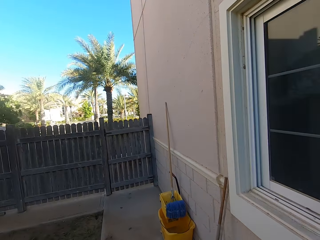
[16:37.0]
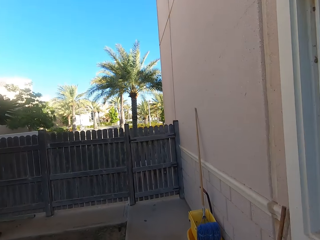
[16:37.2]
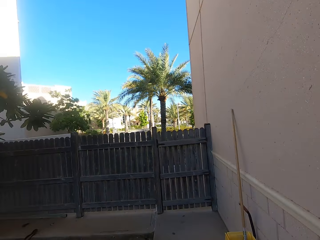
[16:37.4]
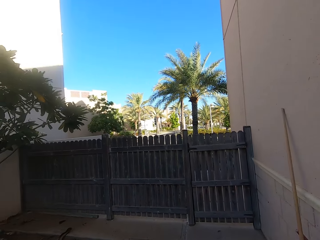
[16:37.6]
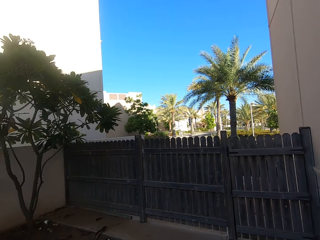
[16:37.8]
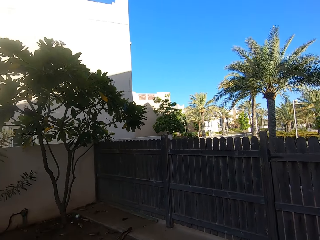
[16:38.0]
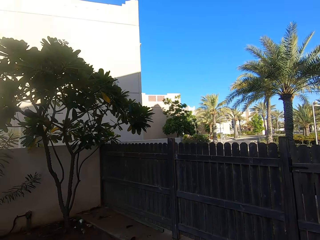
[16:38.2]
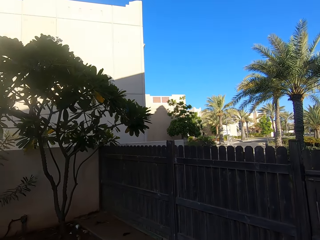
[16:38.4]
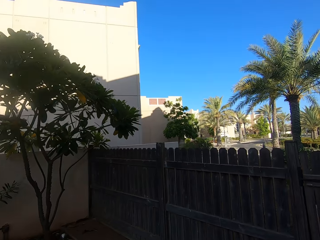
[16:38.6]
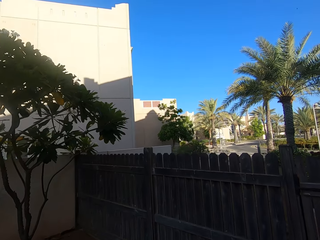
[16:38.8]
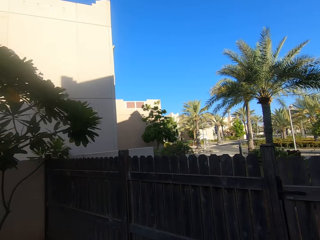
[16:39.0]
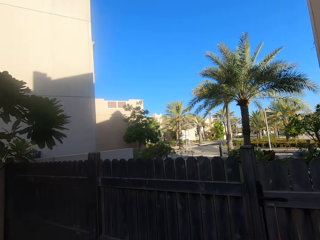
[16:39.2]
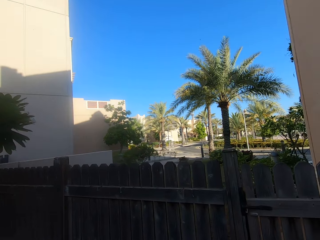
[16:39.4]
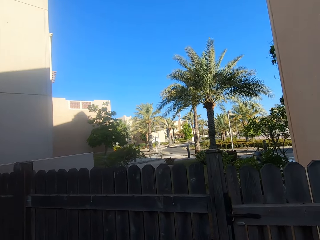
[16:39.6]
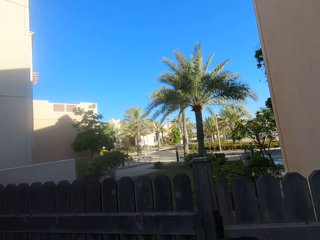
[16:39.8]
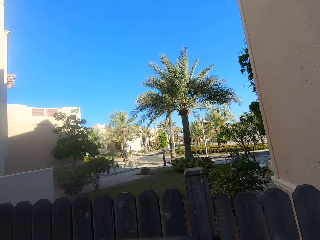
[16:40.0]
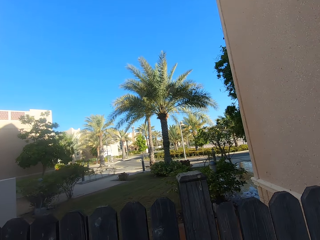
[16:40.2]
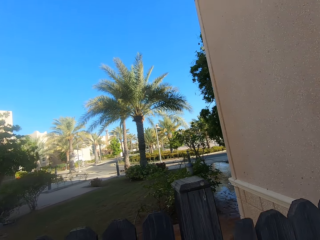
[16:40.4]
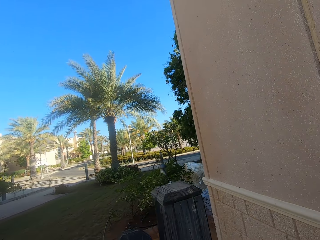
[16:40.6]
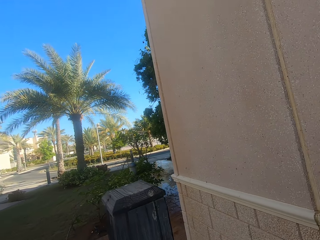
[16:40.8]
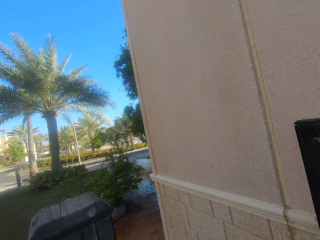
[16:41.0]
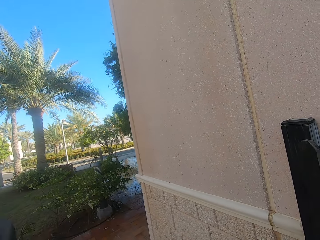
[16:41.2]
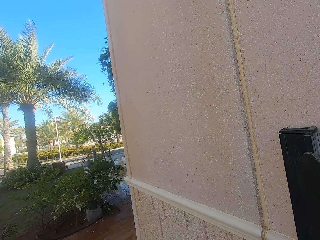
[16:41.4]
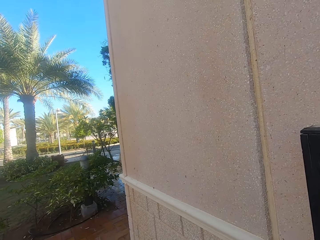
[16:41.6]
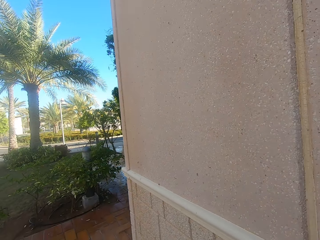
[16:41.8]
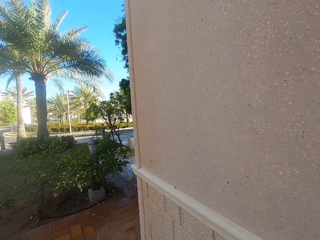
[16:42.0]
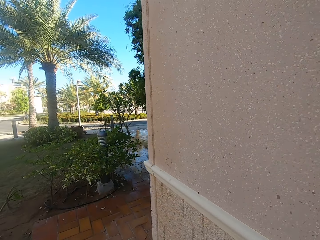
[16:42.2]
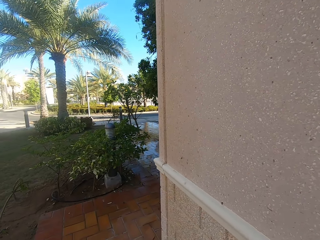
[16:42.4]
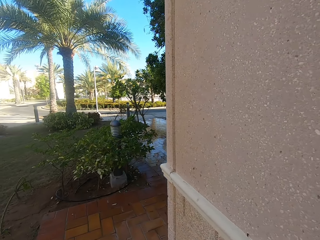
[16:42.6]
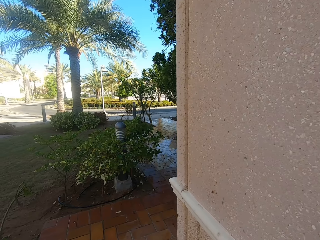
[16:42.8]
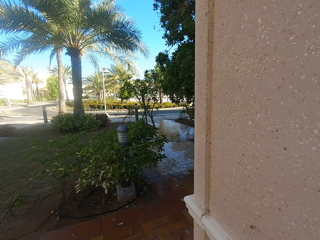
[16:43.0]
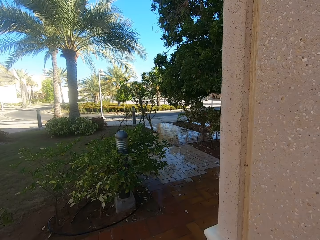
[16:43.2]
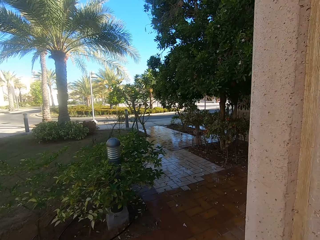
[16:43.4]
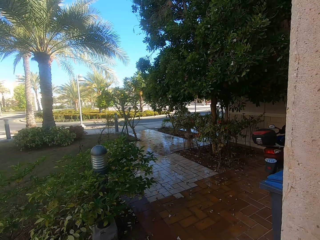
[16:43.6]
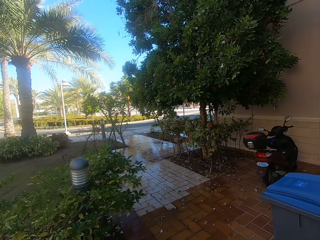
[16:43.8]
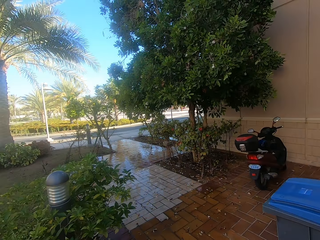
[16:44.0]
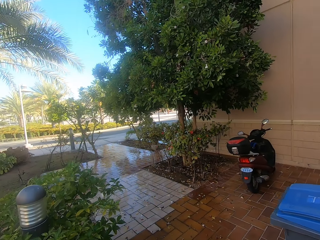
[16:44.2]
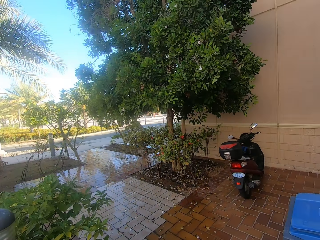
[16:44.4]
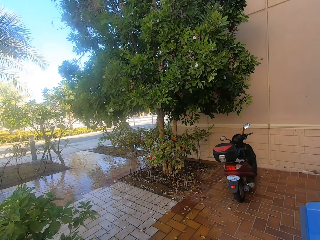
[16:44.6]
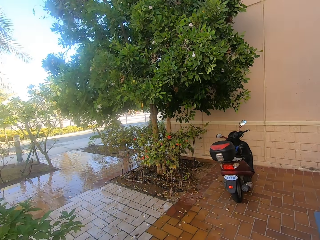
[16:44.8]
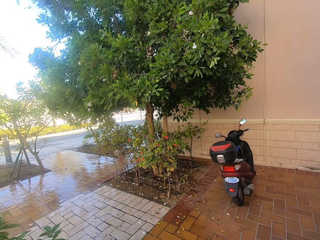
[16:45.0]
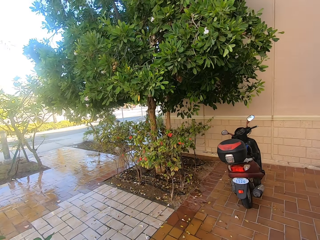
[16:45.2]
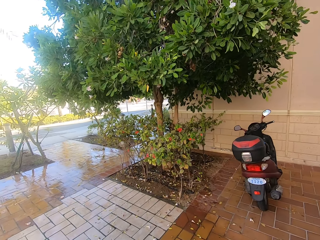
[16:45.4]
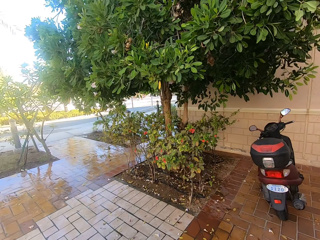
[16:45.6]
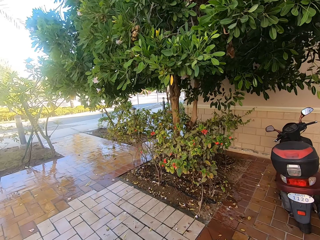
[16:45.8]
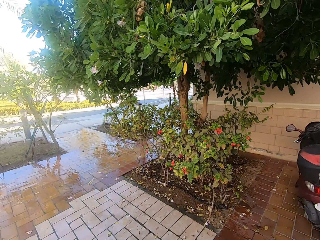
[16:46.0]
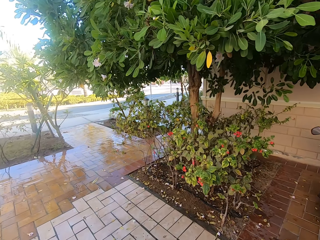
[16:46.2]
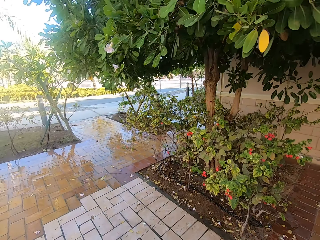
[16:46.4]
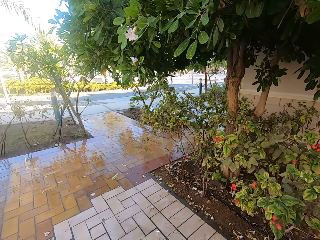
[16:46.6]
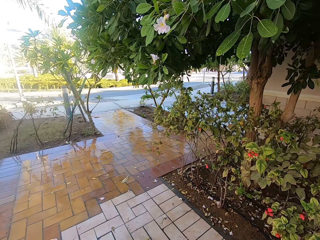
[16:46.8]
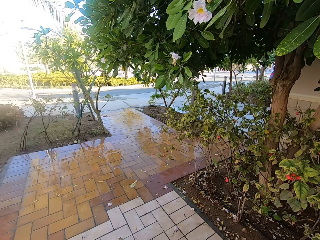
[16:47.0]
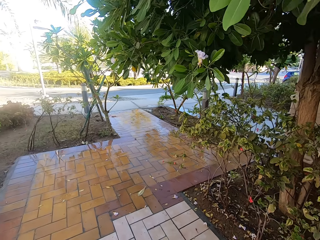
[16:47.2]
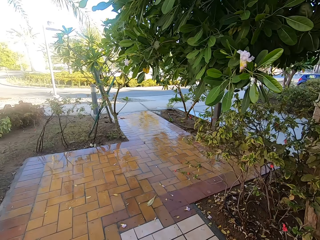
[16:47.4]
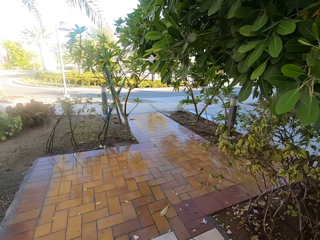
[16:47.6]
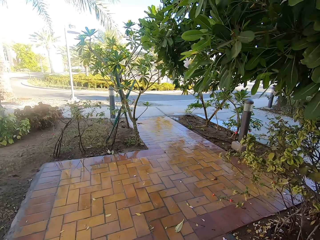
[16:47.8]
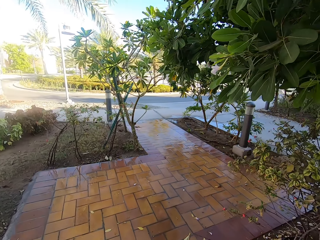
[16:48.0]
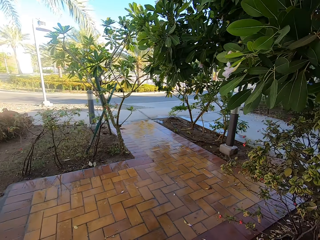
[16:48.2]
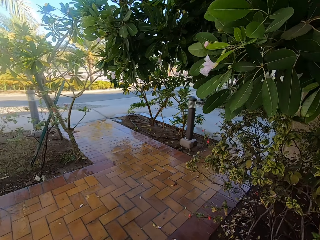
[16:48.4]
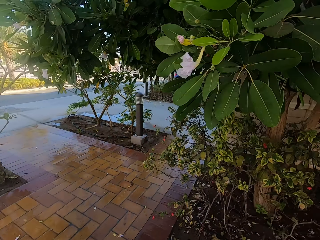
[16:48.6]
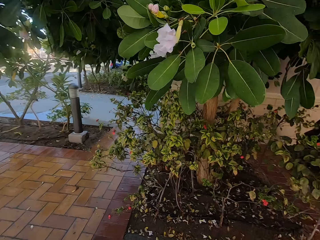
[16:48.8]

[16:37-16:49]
The camera wearer opens the wooden backyard gate. They walk to the front yard and walk around his house.

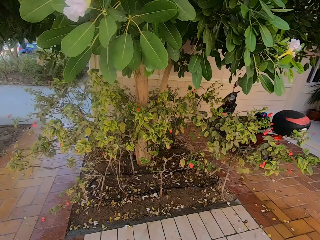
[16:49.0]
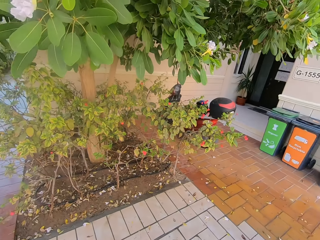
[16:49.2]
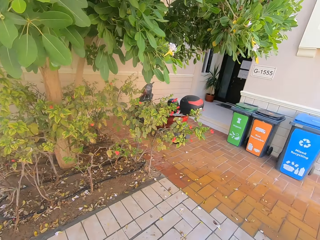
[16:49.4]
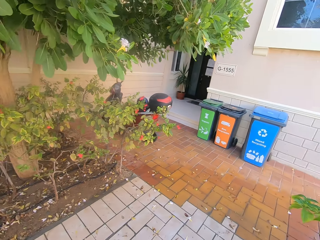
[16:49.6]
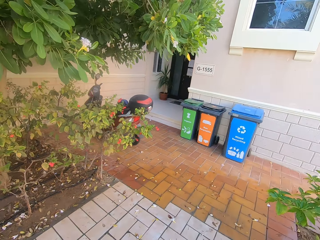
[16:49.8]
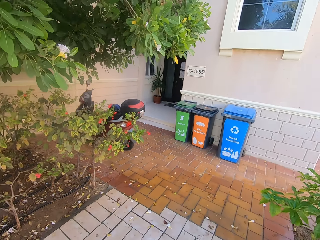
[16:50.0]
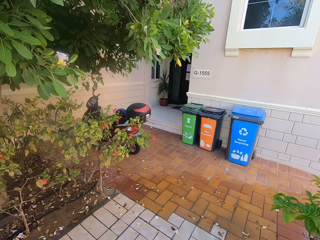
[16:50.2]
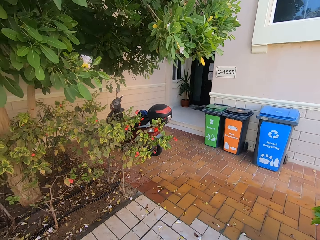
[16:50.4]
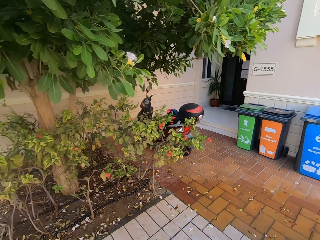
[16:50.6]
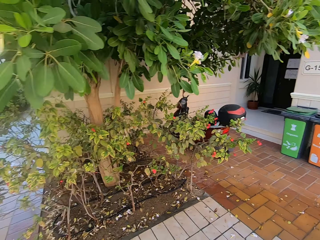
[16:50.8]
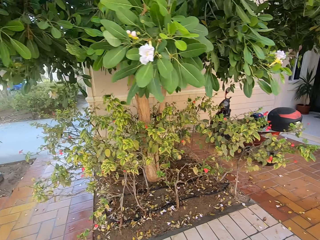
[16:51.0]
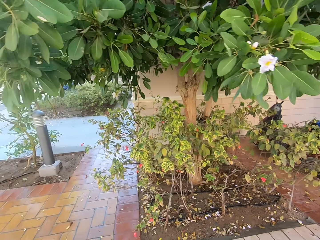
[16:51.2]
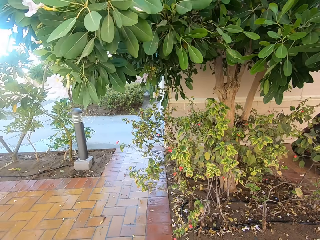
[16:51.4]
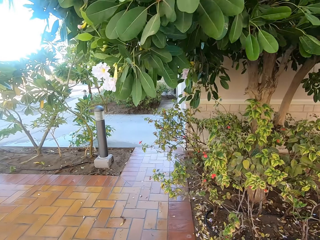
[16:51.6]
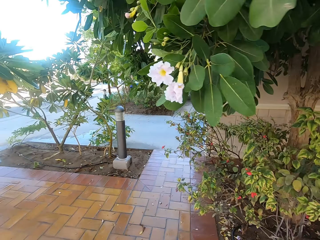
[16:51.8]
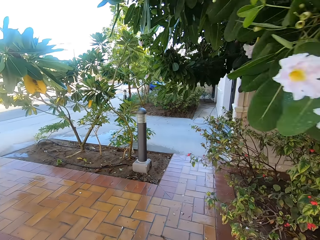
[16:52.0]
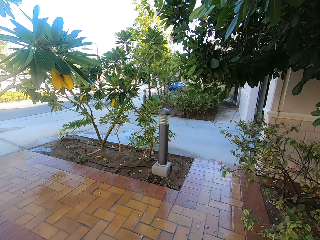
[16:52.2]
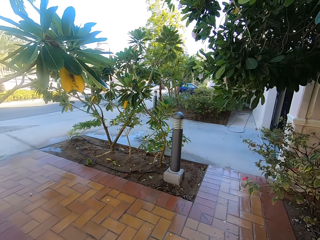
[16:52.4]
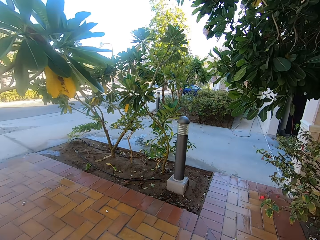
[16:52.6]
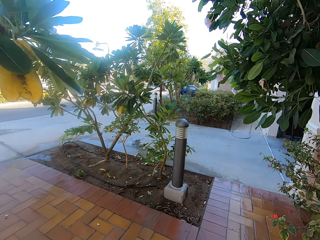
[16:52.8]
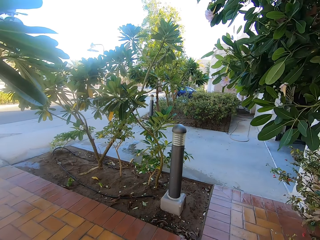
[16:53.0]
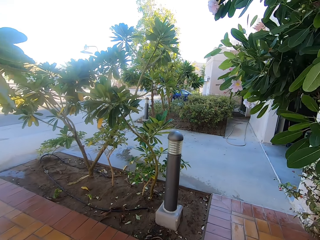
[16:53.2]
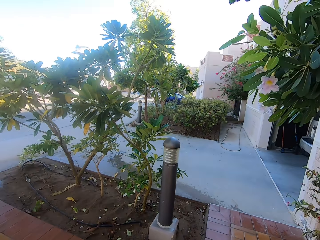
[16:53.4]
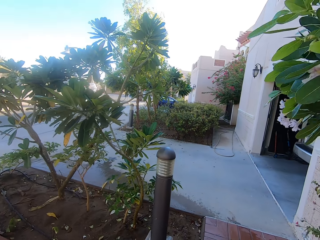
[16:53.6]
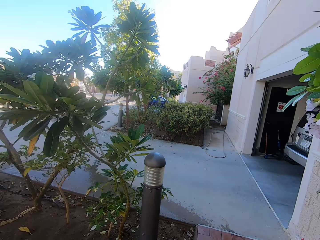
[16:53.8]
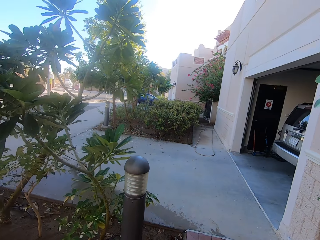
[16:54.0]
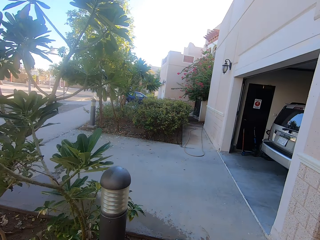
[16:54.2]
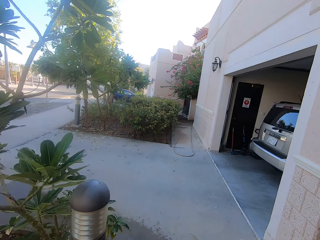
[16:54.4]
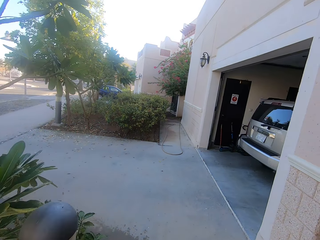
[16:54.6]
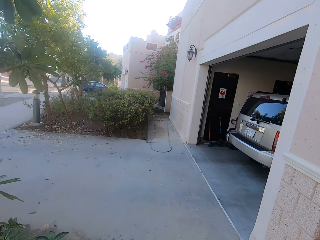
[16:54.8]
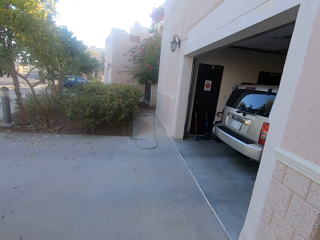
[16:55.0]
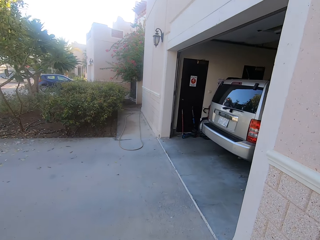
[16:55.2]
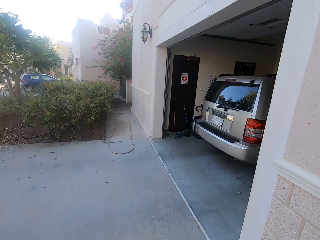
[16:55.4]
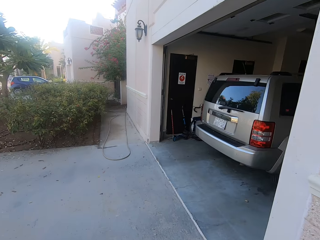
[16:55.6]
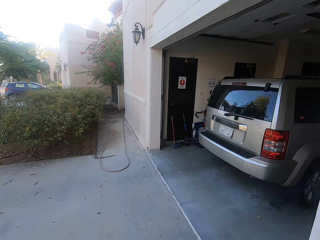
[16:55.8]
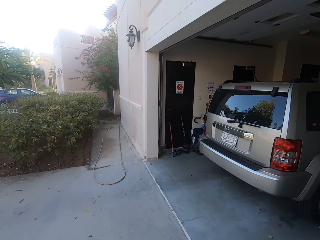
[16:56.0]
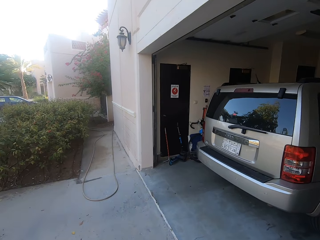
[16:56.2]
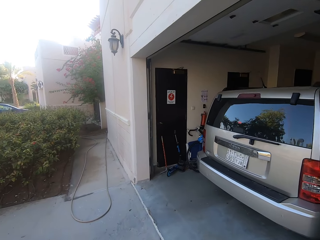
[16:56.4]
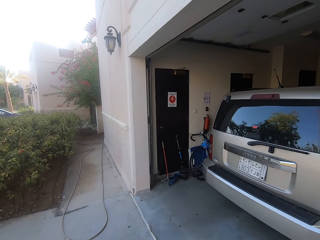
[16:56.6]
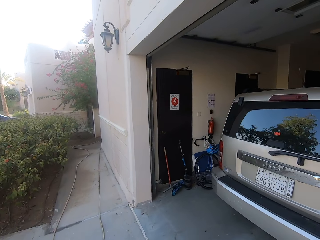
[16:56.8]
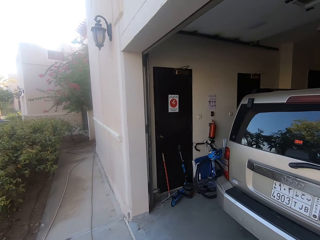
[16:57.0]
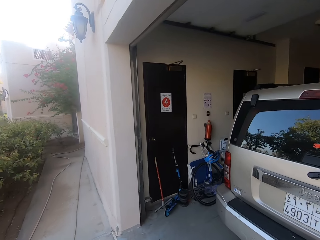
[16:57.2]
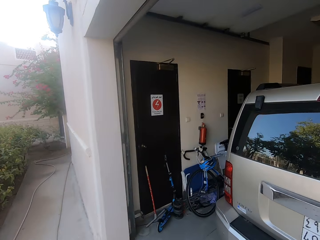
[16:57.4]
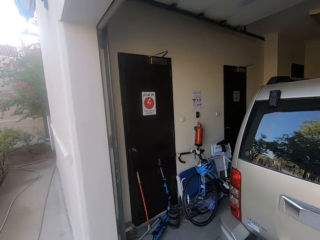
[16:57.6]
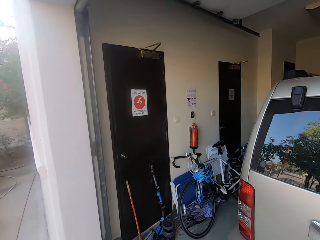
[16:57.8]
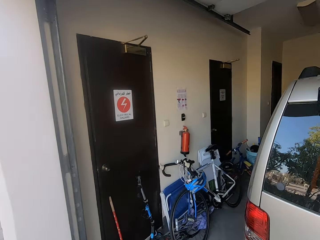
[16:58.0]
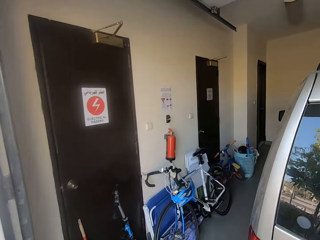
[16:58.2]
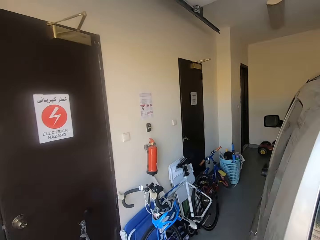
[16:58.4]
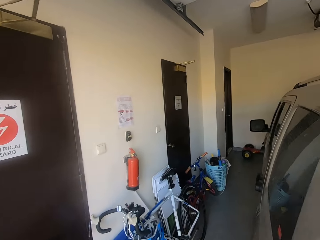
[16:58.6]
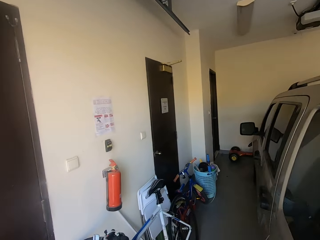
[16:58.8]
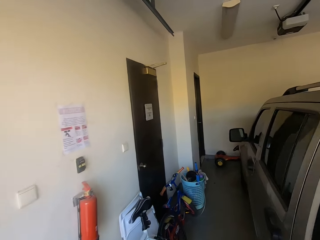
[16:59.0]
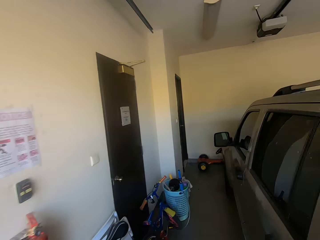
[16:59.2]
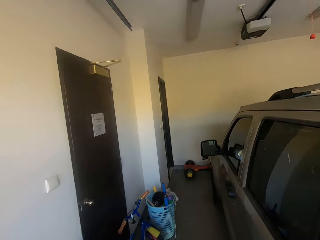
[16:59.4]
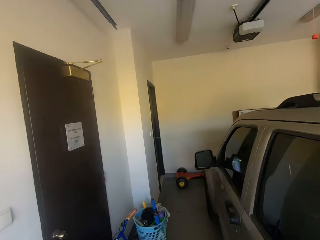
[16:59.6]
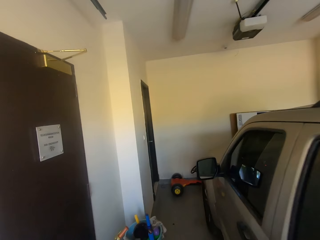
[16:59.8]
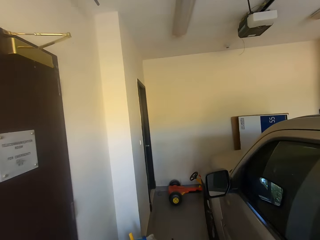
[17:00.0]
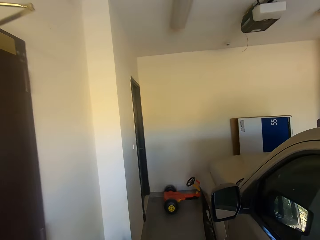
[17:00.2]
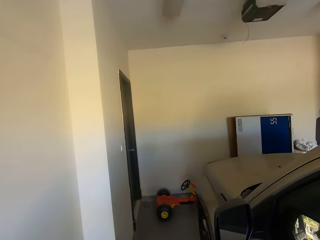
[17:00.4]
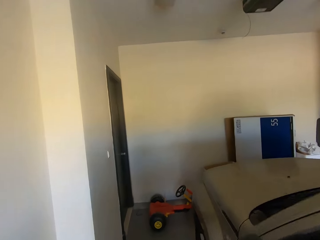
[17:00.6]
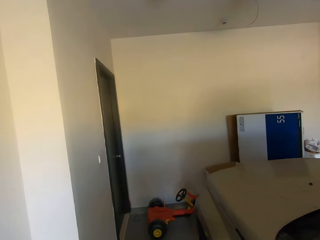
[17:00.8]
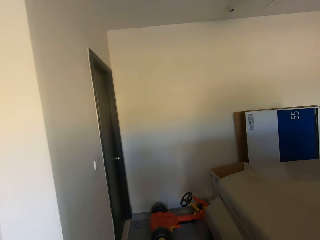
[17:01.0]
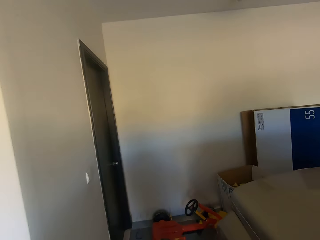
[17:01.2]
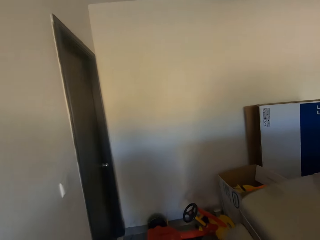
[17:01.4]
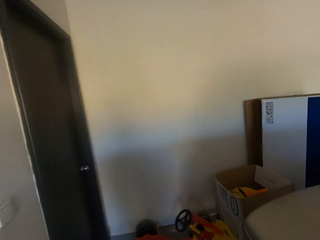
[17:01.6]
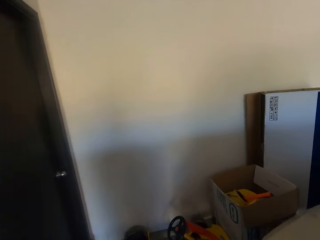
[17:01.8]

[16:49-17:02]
The camera wearer walks into the garage.
